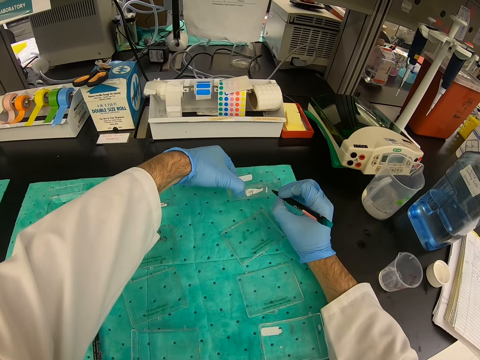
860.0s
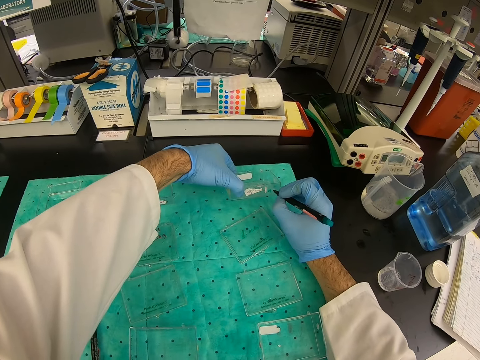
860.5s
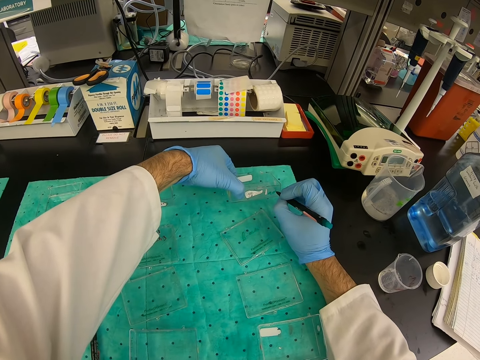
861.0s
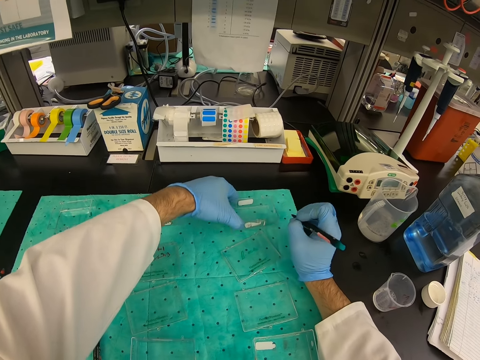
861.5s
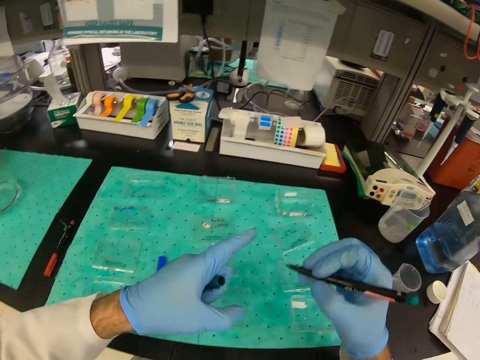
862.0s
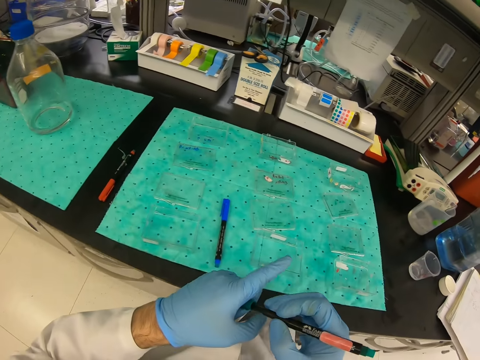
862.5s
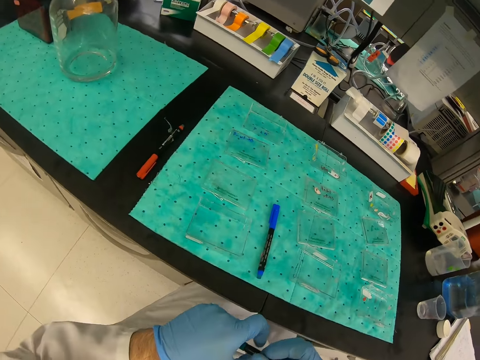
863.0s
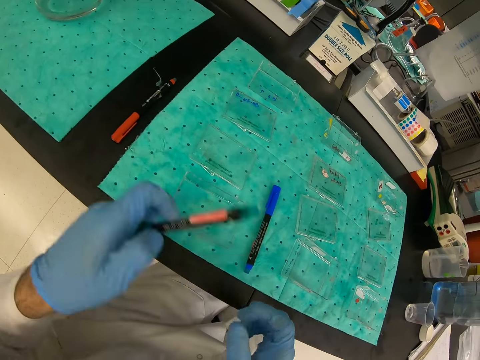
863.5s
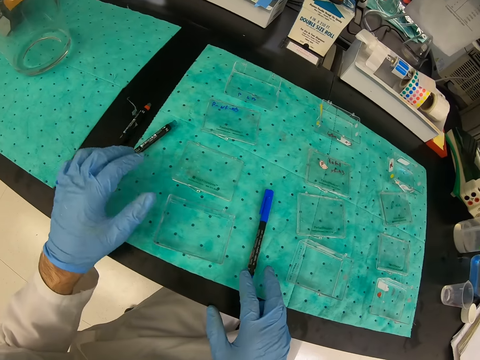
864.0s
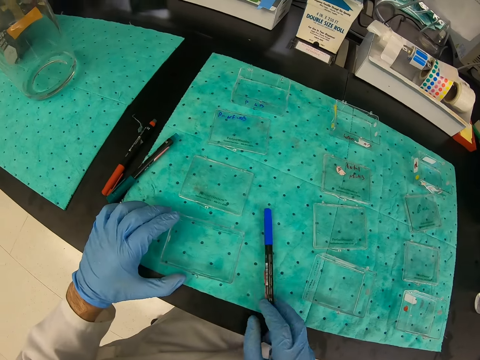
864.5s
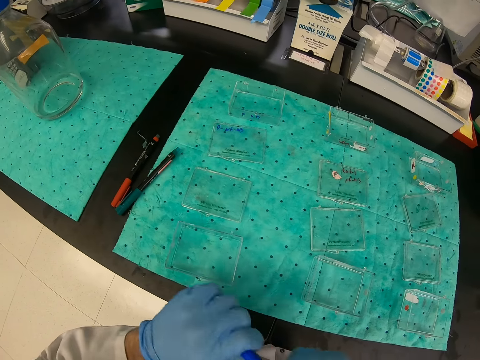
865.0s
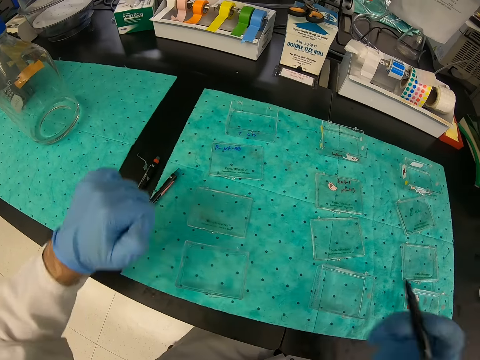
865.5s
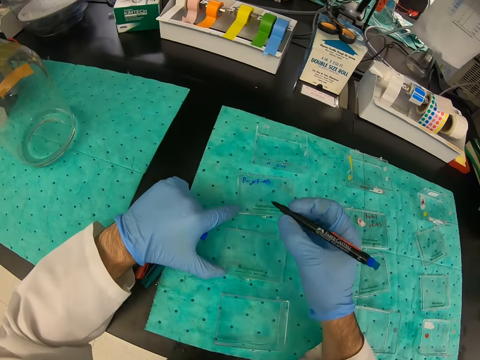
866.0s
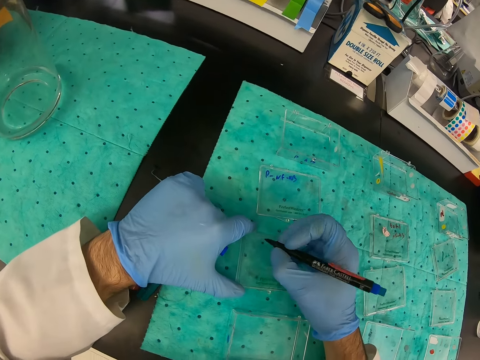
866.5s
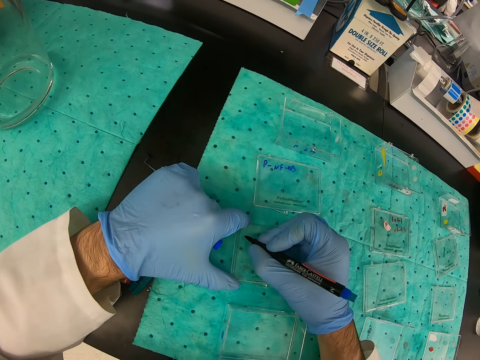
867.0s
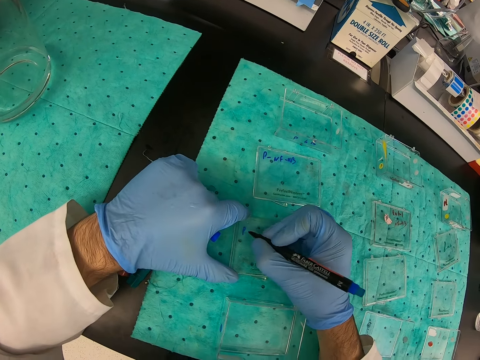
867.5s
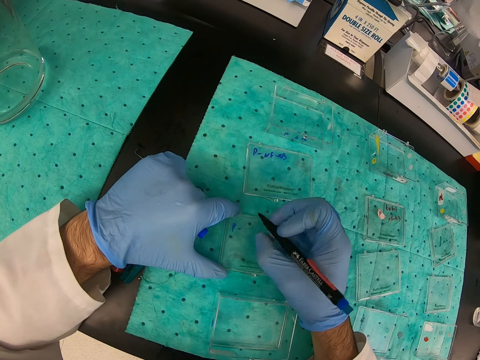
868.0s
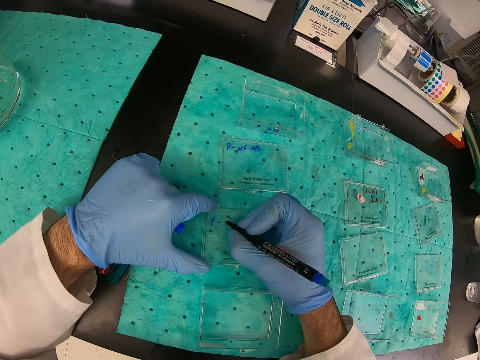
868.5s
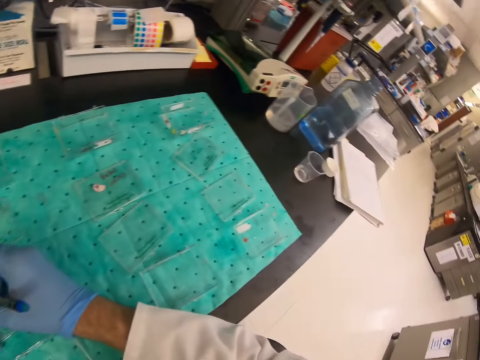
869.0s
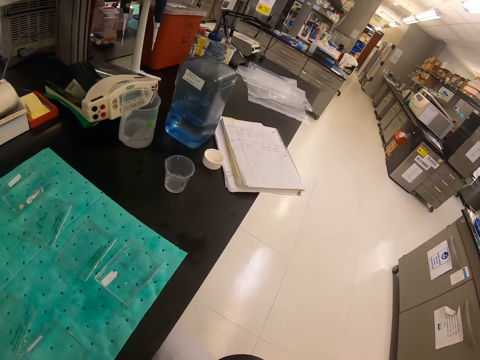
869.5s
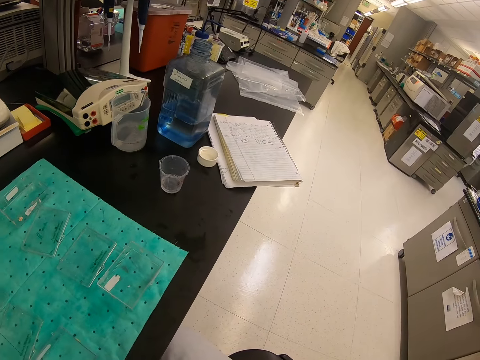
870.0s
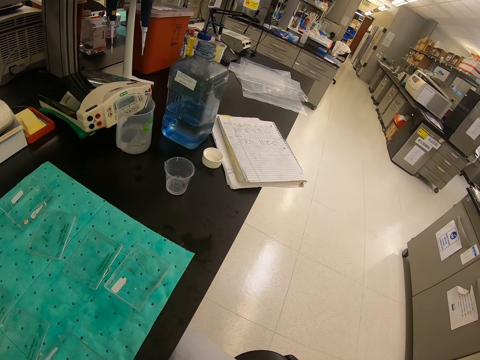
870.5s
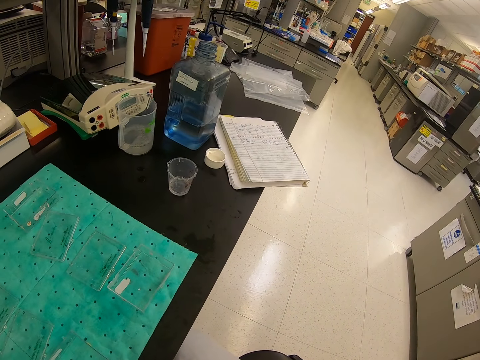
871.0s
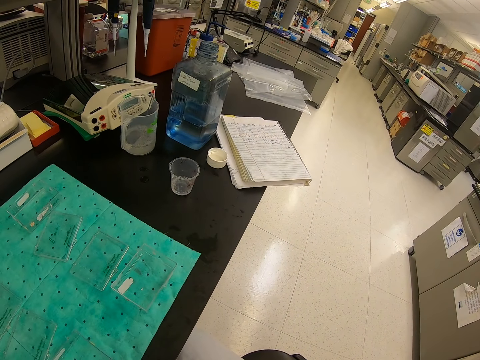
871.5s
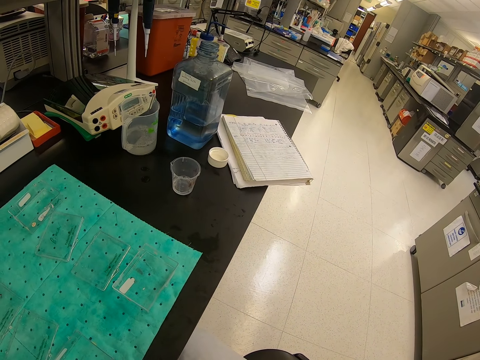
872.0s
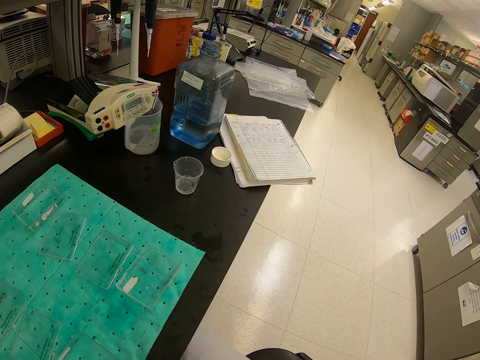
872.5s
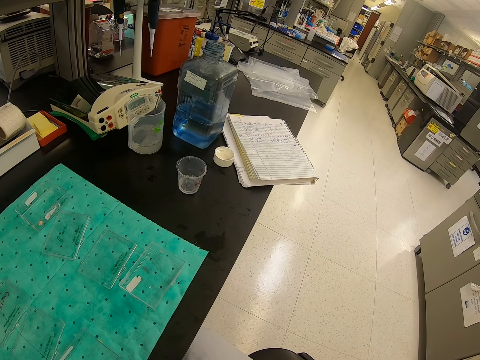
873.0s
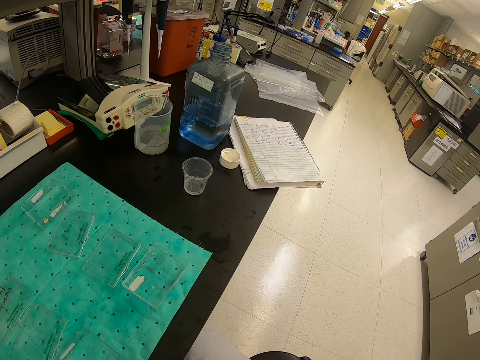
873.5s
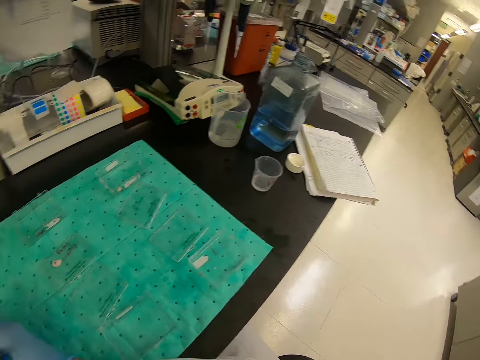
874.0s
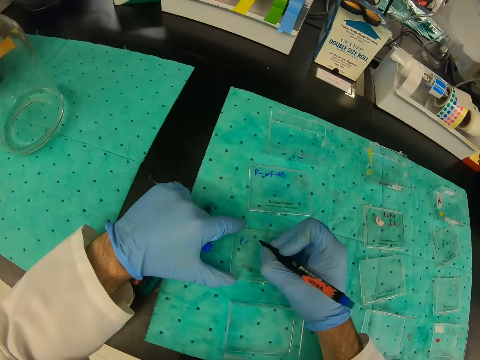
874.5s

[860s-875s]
The camera wearer closes the felt pen with its lid. He puts down the felt pen on his left hand. He picks up another marker pen. He writes on the container with the felt pen.

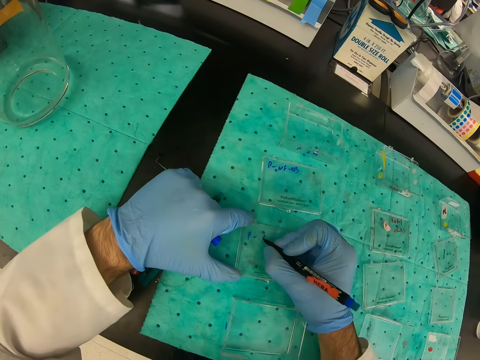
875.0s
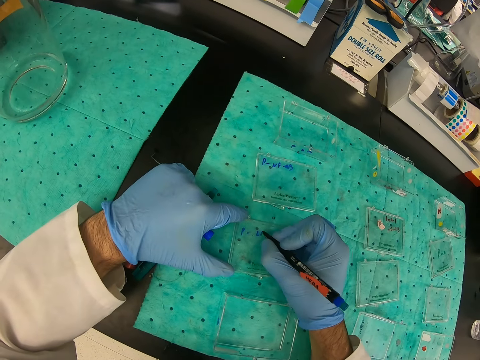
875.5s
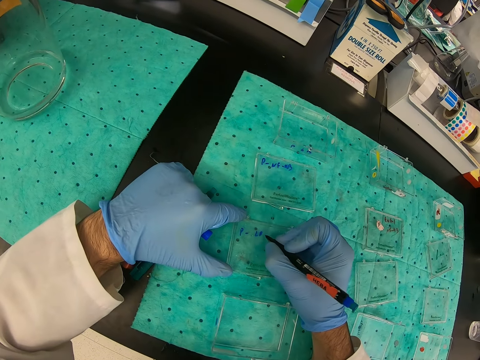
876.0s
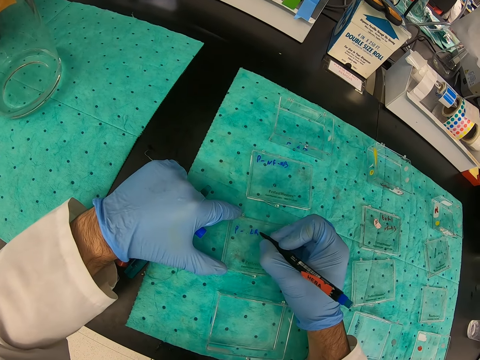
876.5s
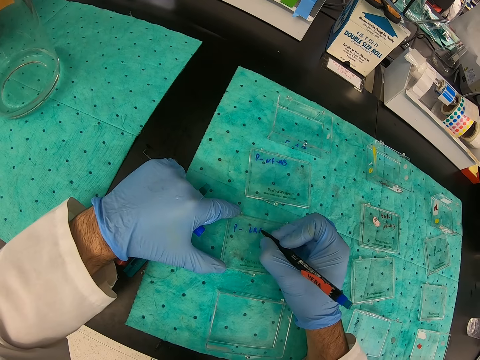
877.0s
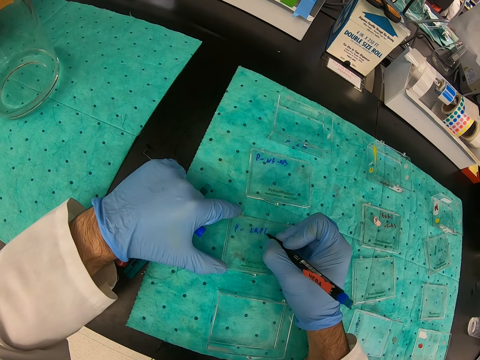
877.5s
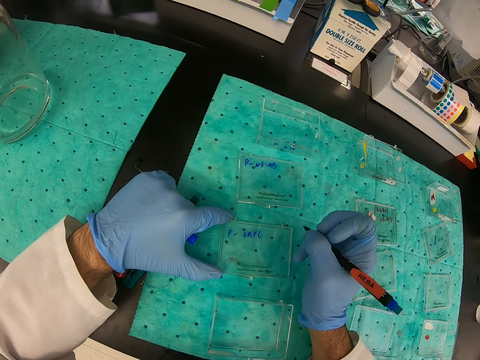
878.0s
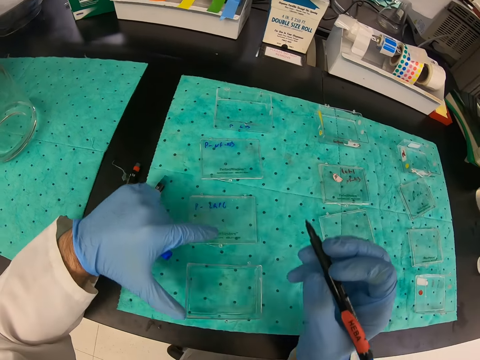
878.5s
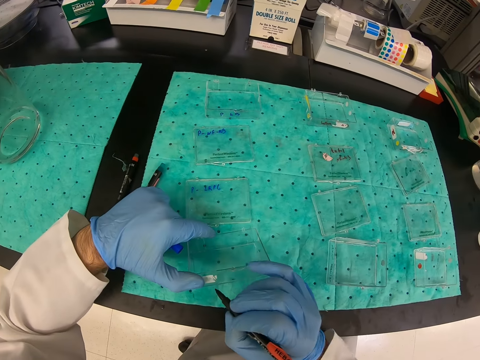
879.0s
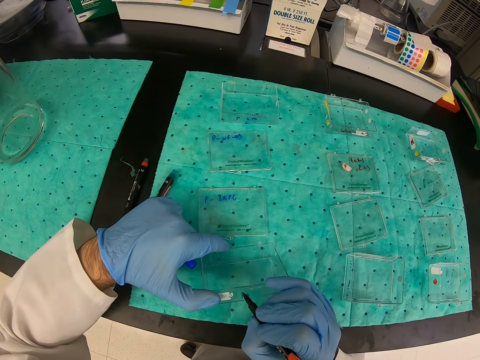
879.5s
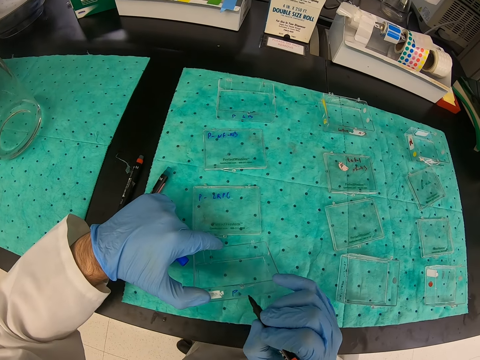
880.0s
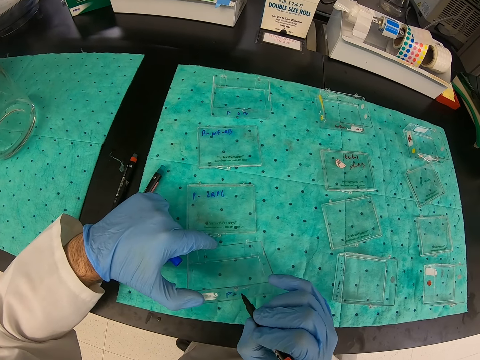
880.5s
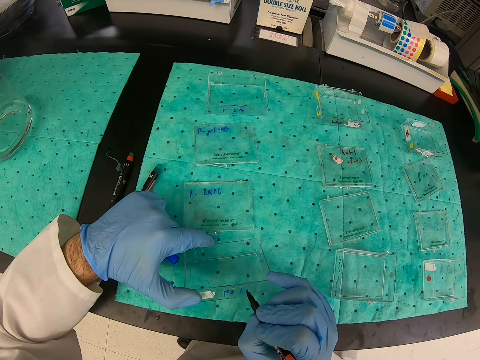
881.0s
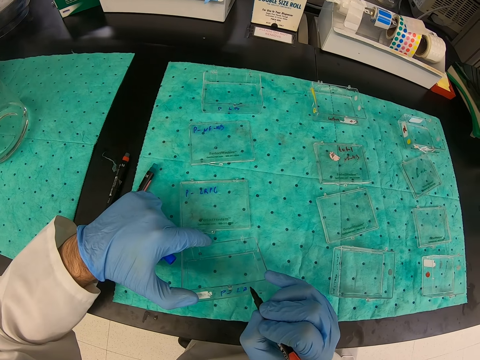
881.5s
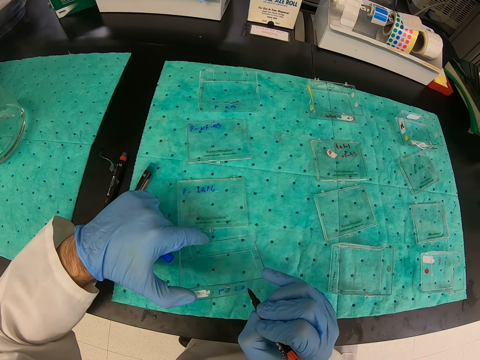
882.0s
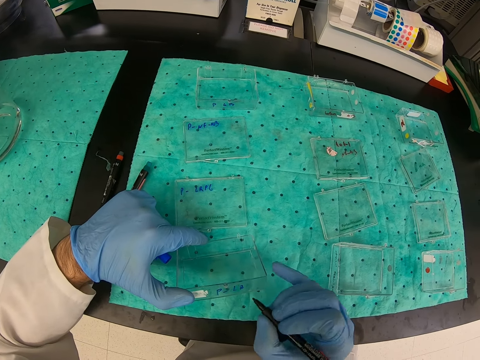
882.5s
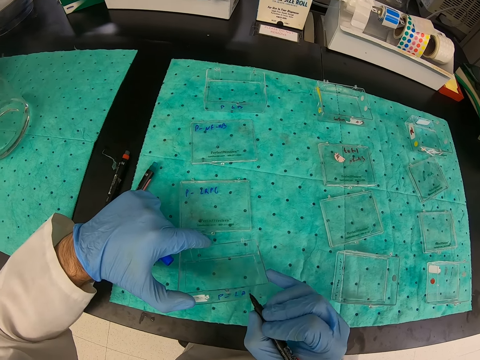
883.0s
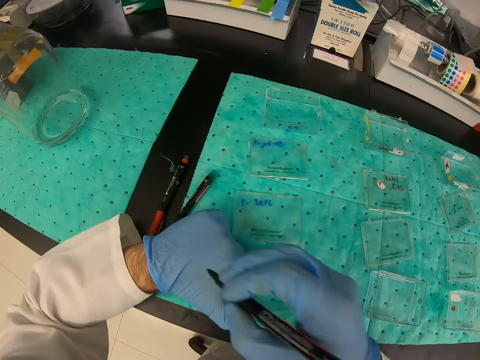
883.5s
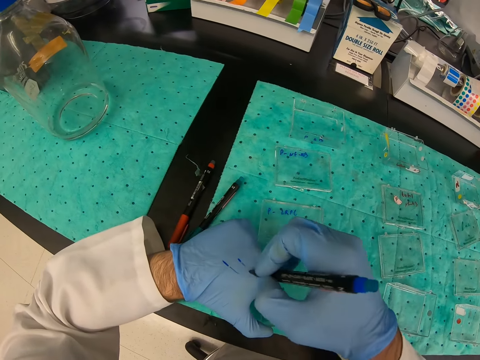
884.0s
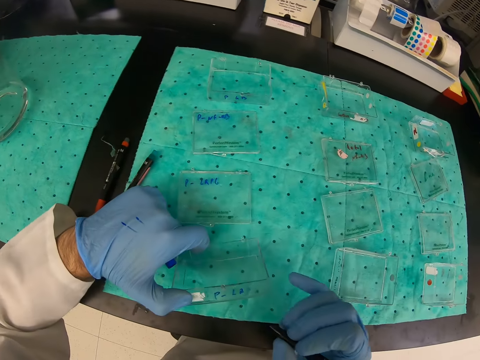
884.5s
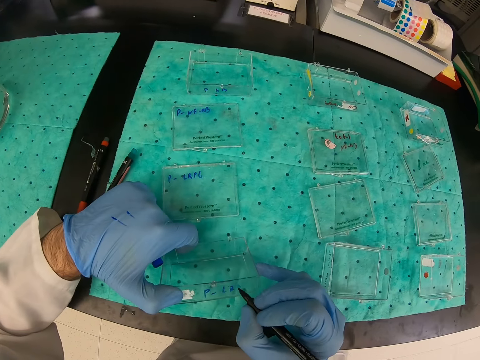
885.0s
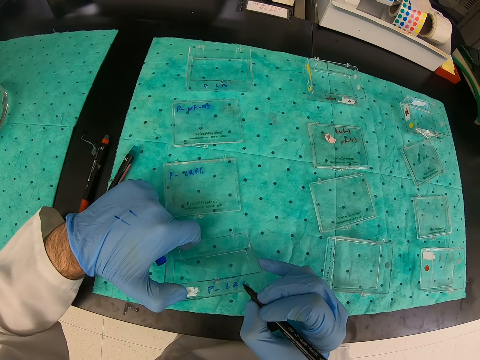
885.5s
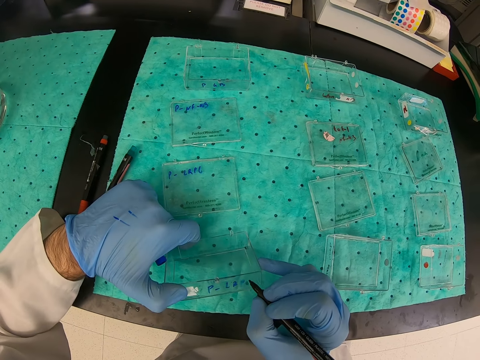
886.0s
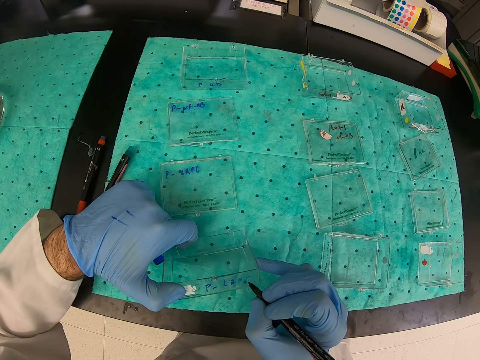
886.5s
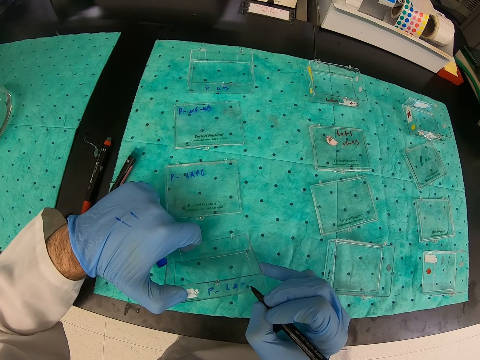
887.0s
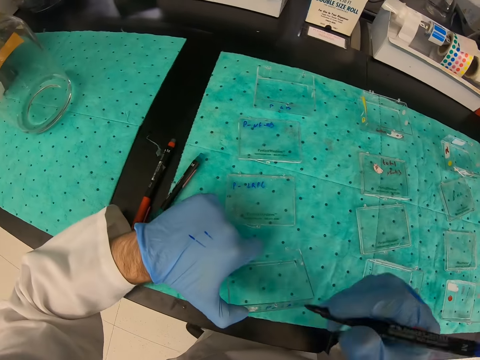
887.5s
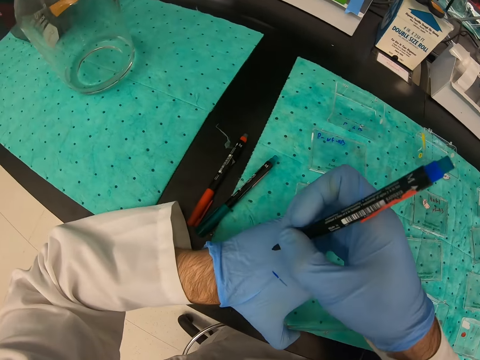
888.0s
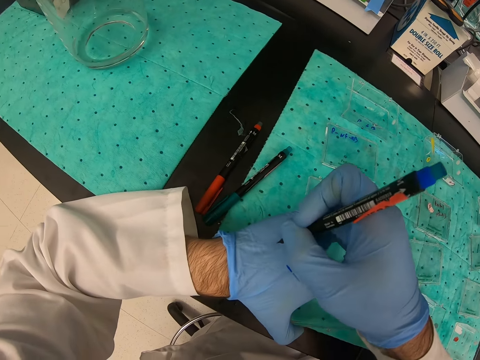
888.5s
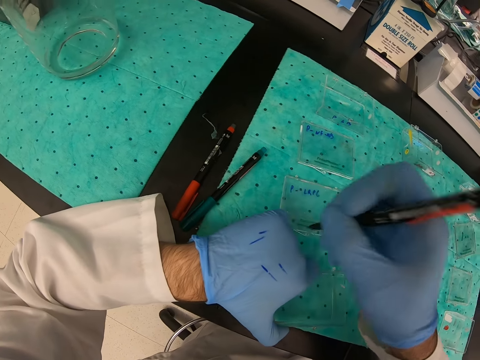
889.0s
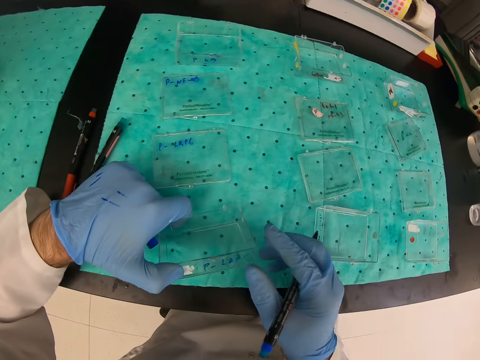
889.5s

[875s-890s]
The camera wearer writes on the glove on his left hand. He writes on it again.
